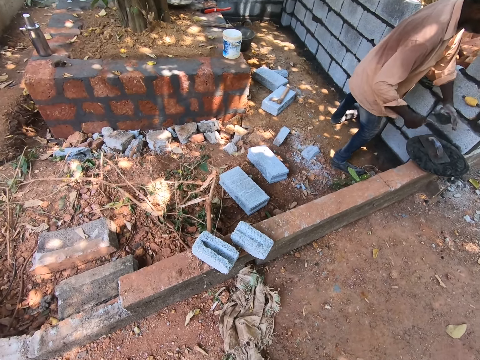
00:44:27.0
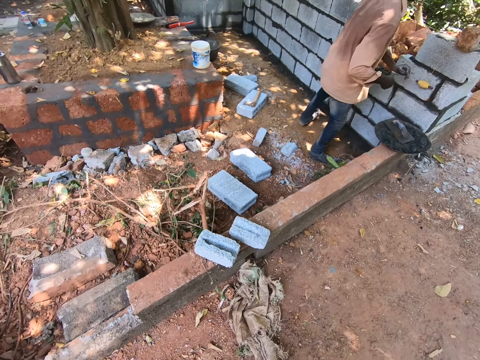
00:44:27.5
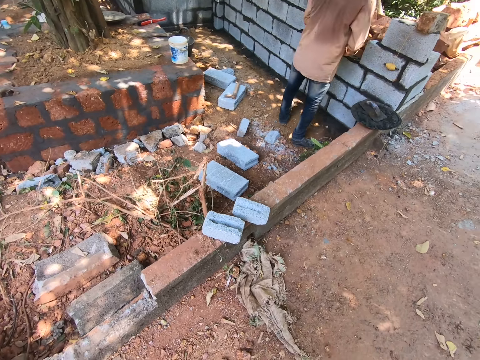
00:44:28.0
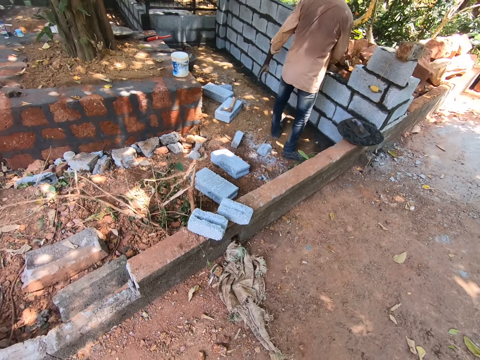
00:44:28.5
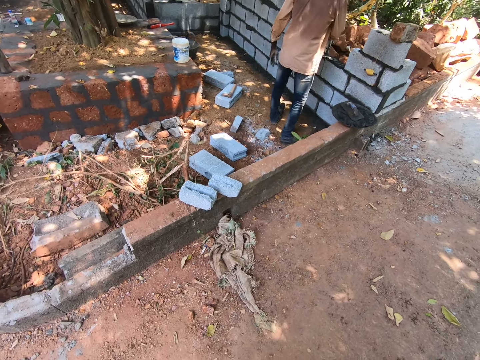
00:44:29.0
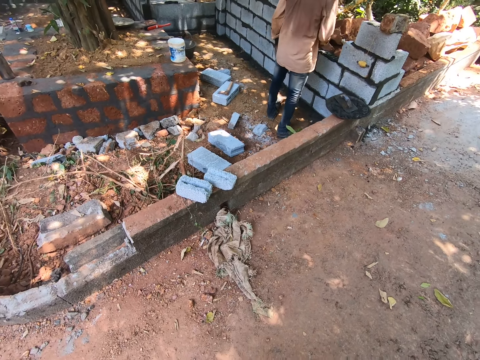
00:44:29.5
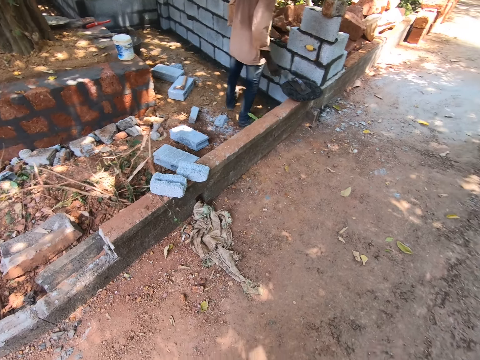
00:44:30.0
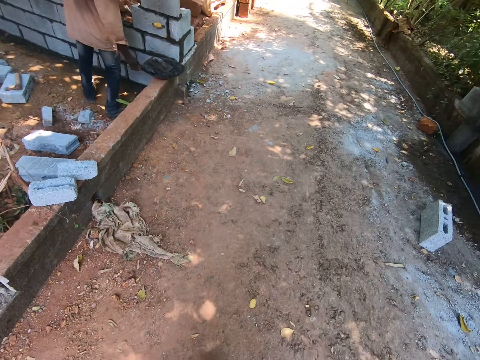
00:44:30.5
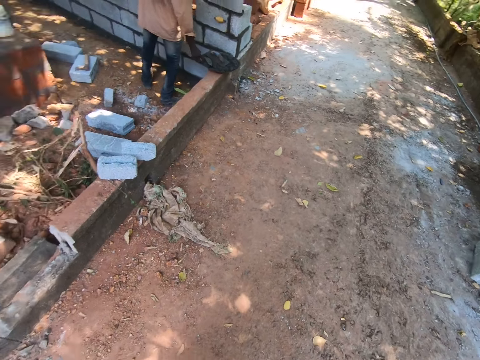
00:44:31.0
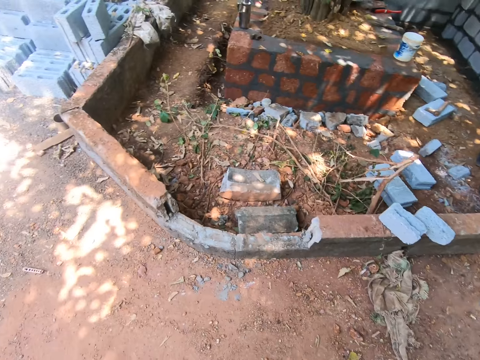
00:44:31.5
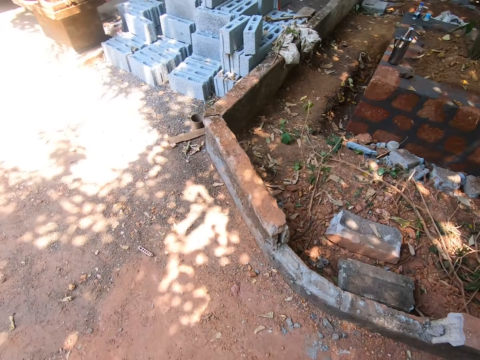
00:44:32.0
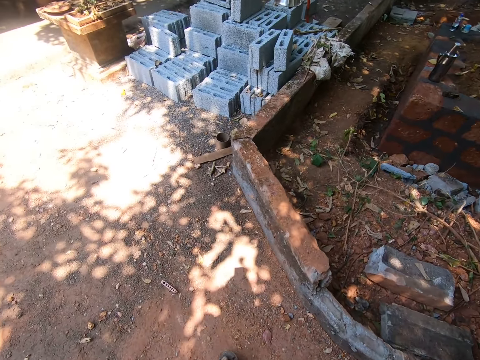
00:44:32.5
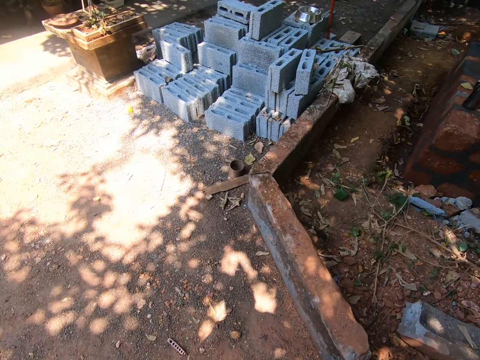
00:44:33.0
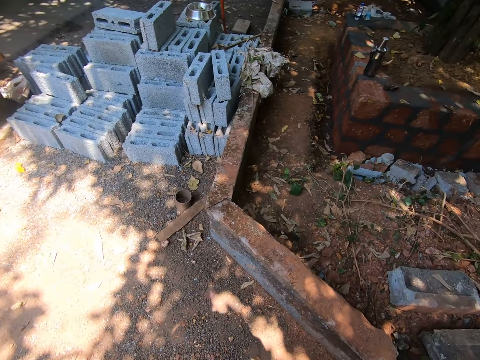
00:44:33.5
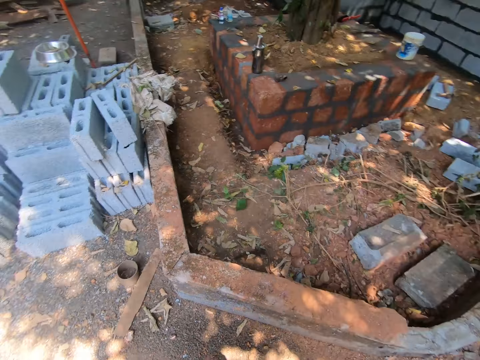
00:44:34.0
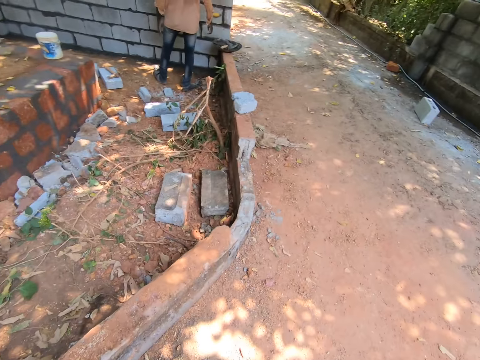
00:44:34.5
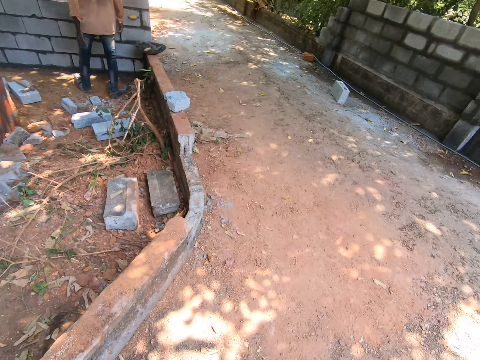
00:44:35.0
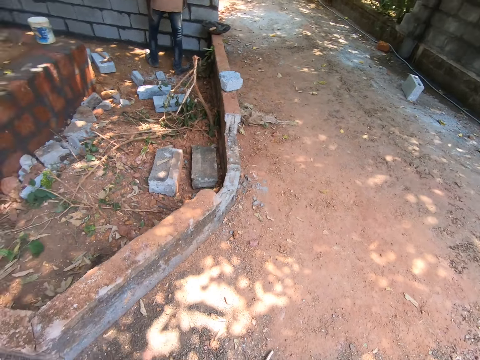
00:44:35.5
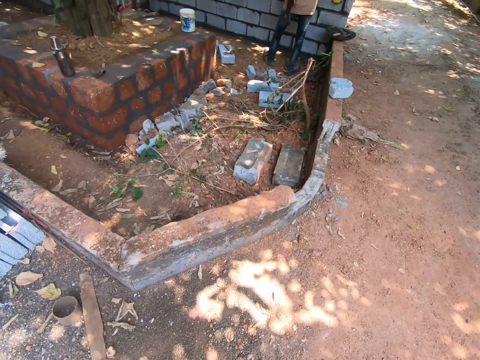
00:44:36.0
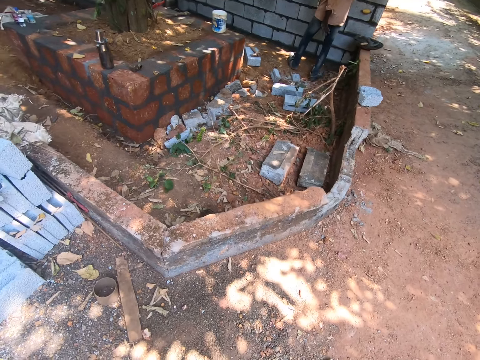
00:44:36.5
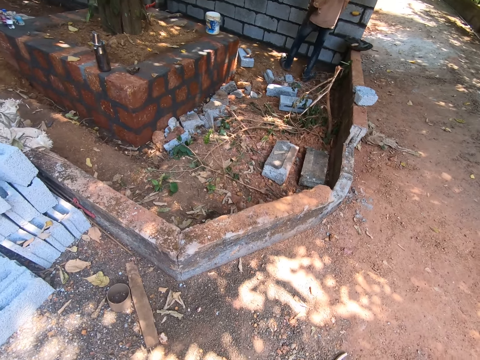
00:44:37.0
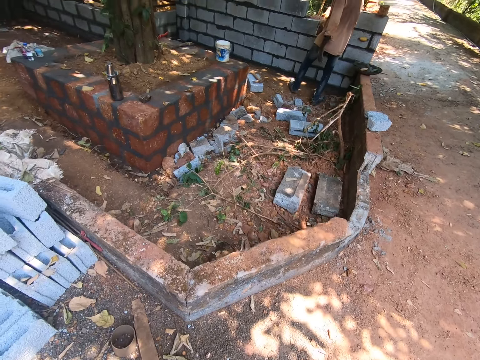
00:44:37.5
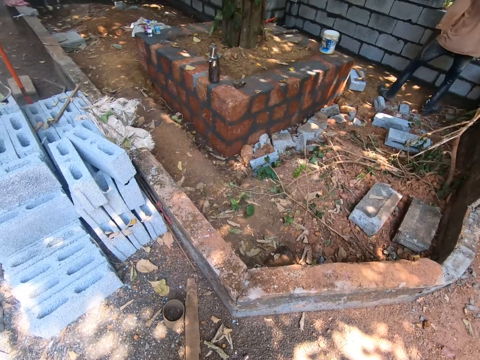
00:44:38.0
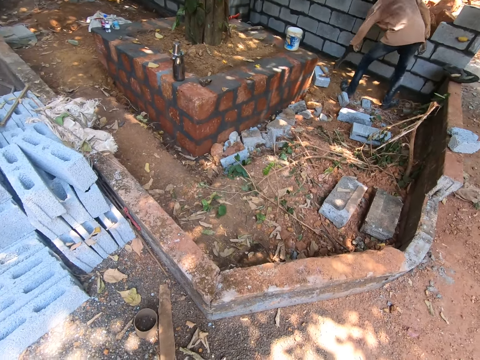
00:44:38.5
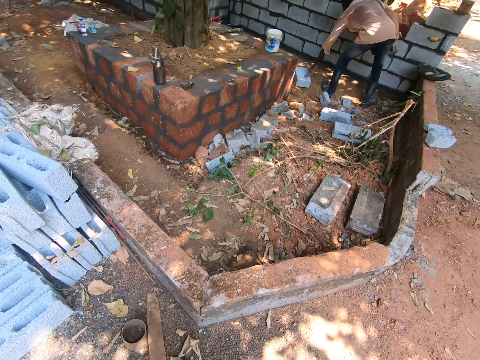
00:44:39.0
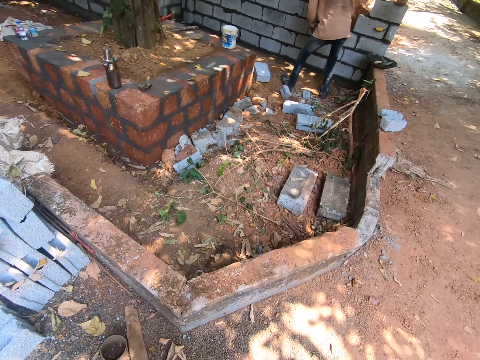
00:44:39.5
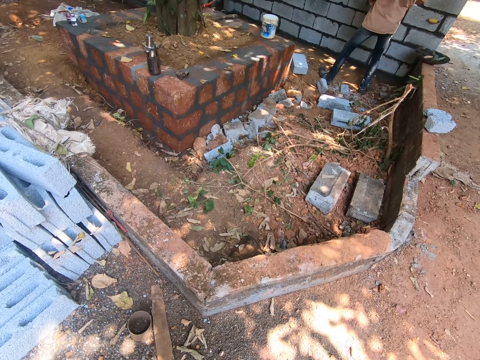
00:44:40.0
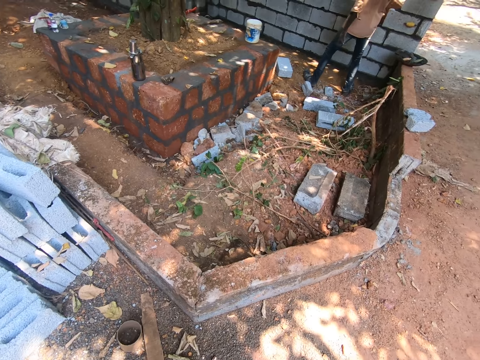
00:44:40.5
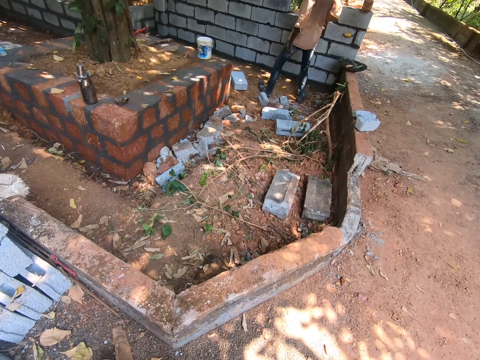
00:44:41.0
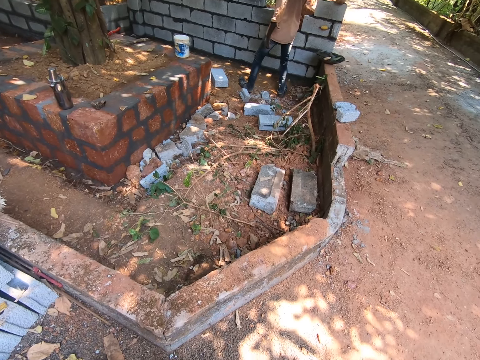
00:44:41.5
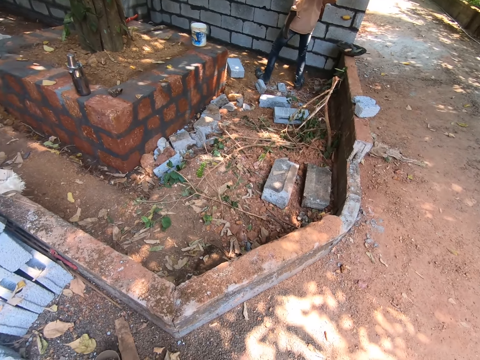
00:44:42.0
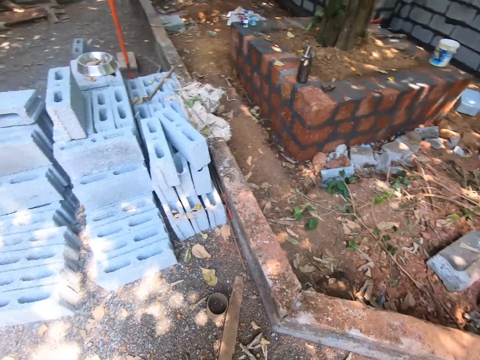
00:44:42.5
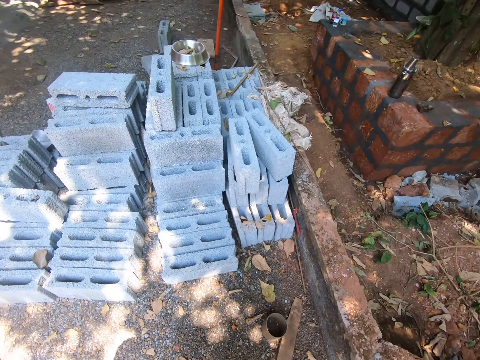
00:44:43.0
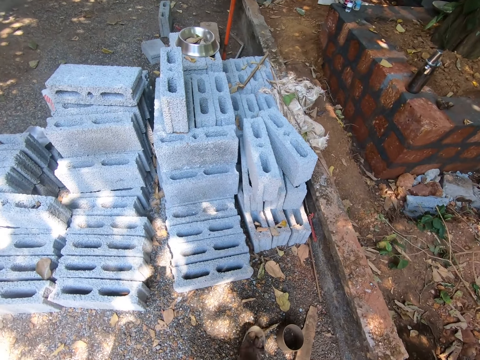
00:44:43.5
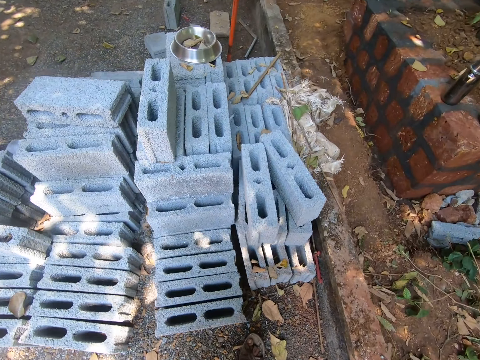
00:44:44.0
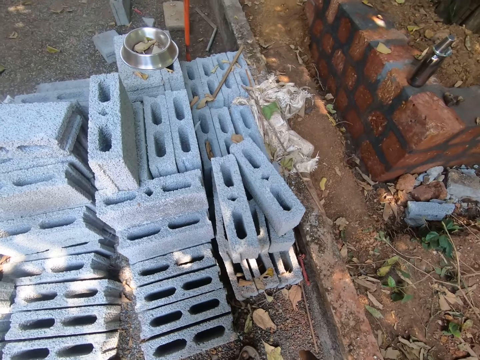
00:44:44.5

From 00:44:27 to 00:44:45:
A man touches the trowel with his left hand. He fills a part of the wall with plaster from the trowel in his right hand. He scoops some plaster from the pan on the fence with the trowel in his right hand. He picks up the axe on a cement block on the ground with his right hand.

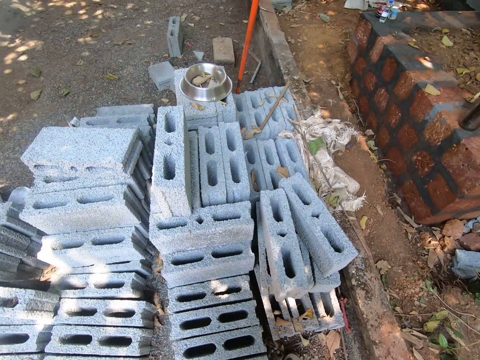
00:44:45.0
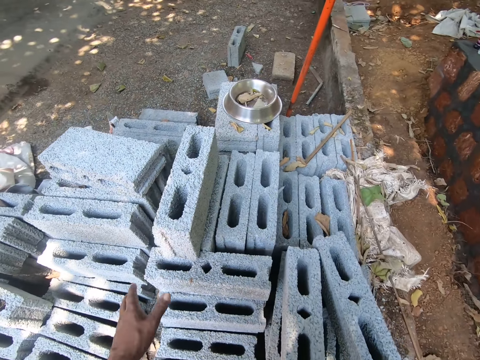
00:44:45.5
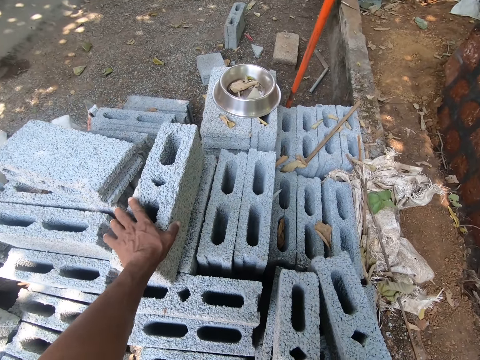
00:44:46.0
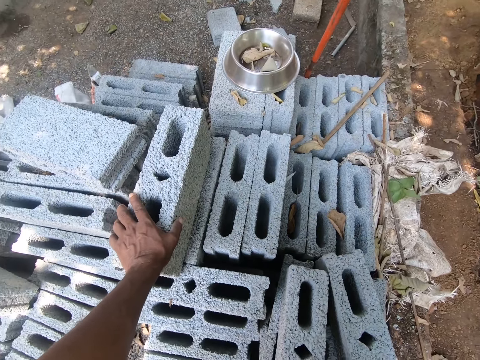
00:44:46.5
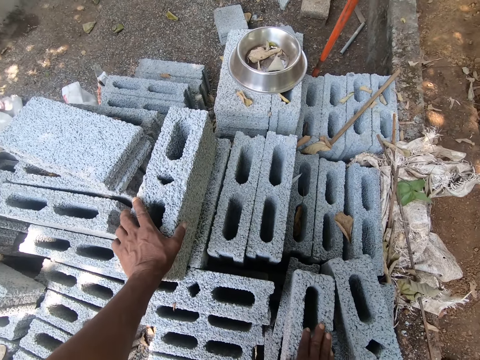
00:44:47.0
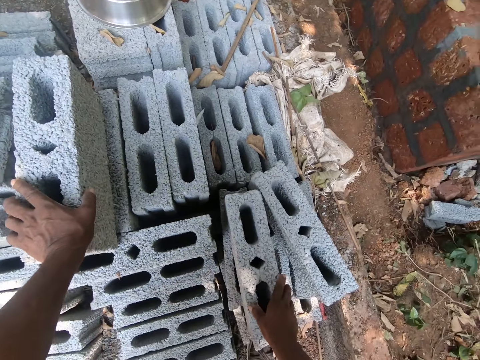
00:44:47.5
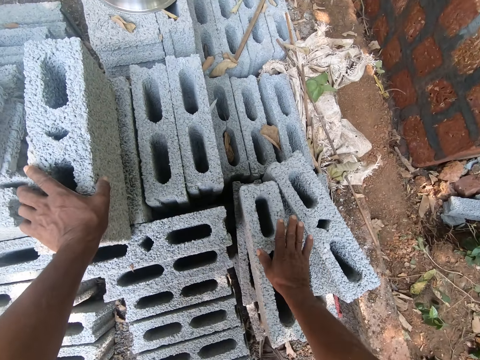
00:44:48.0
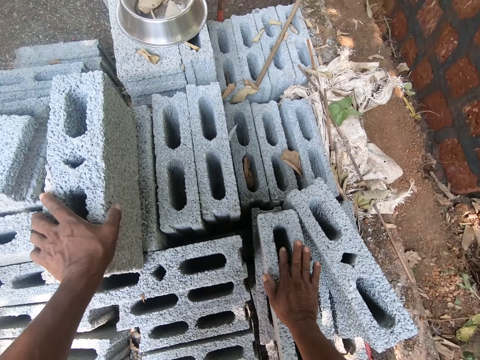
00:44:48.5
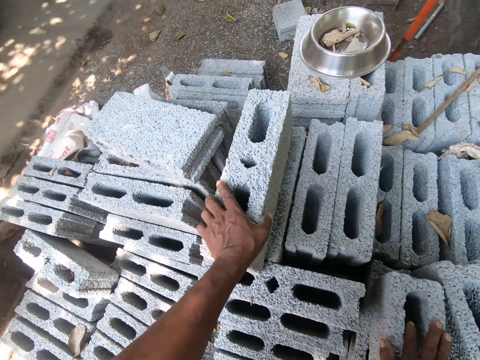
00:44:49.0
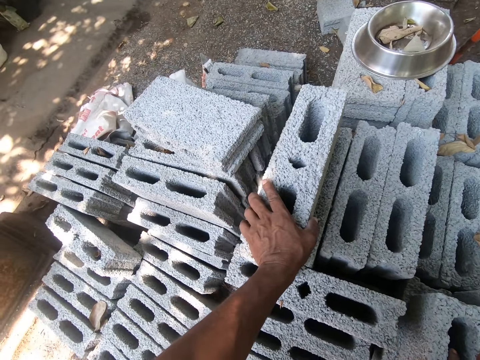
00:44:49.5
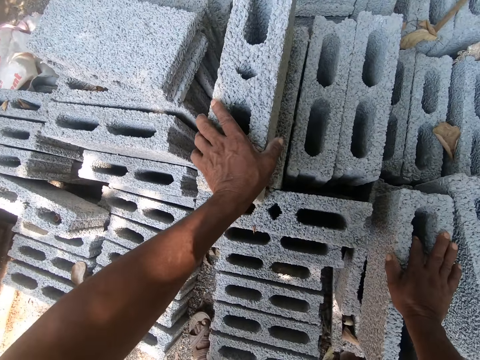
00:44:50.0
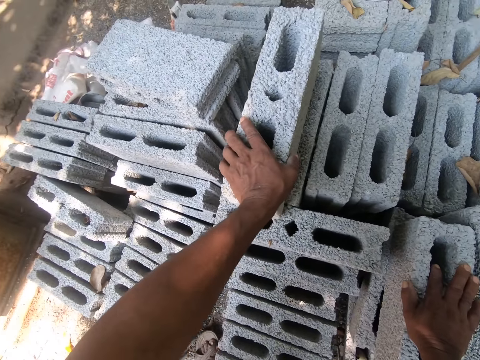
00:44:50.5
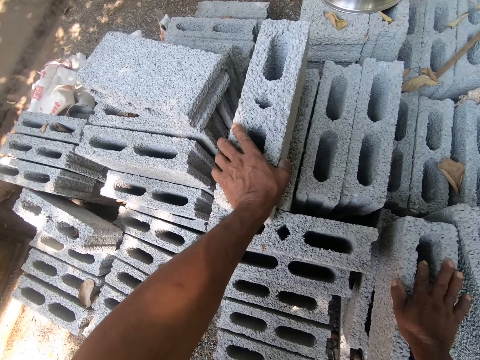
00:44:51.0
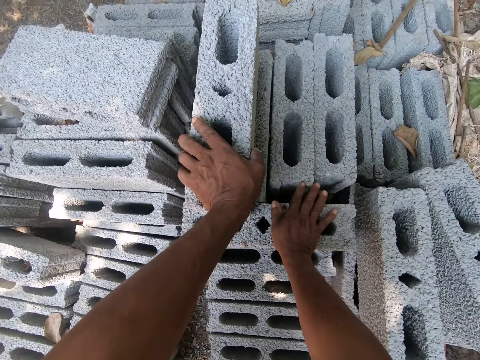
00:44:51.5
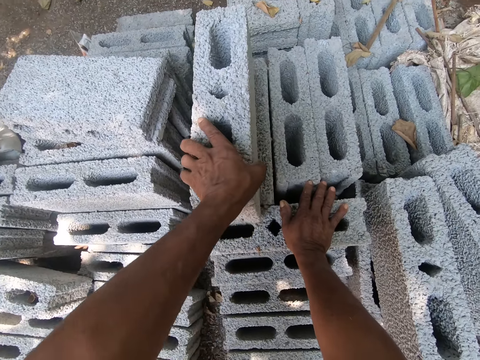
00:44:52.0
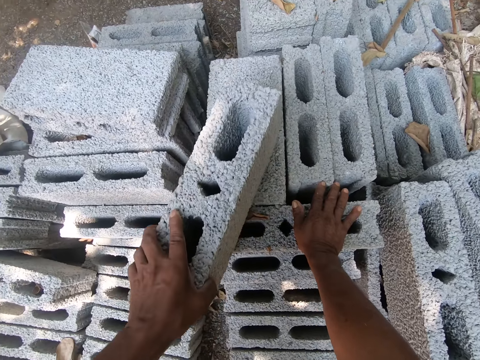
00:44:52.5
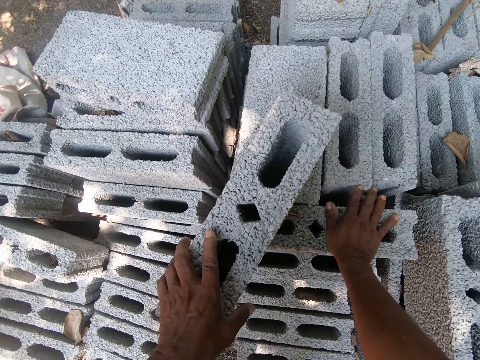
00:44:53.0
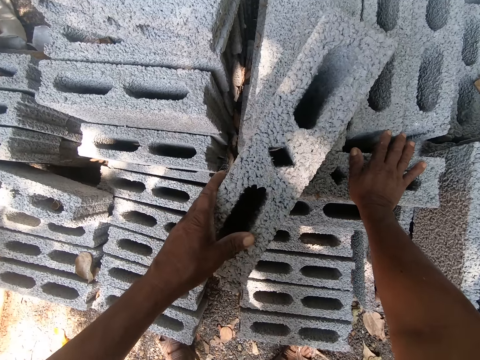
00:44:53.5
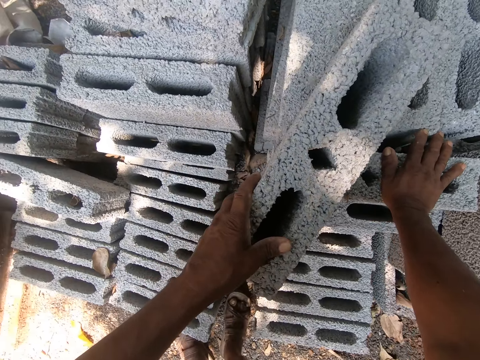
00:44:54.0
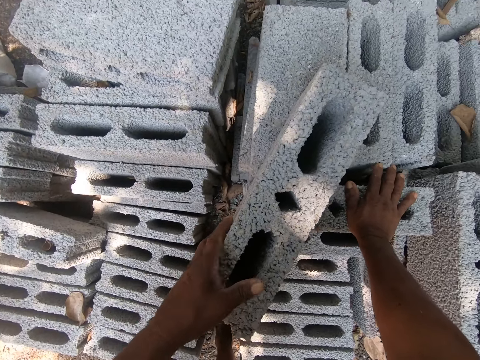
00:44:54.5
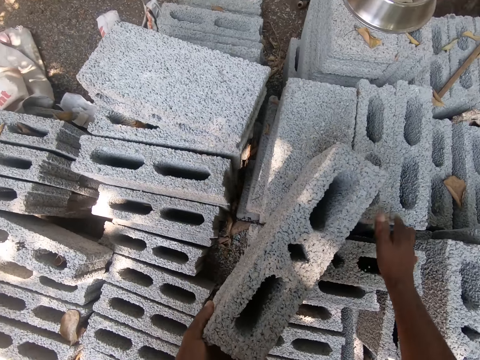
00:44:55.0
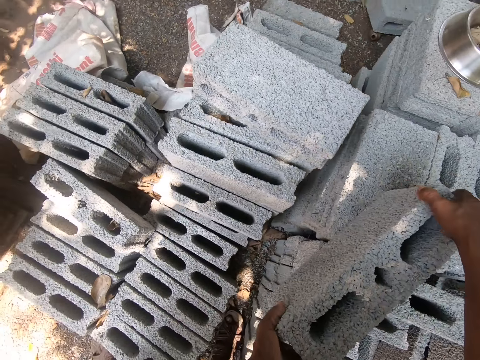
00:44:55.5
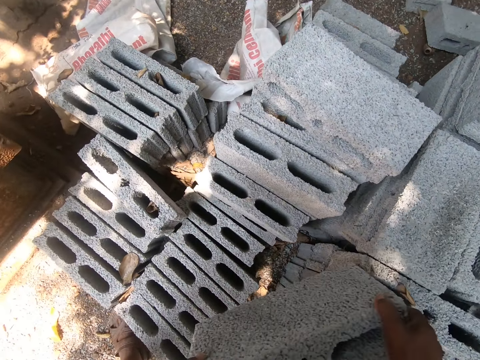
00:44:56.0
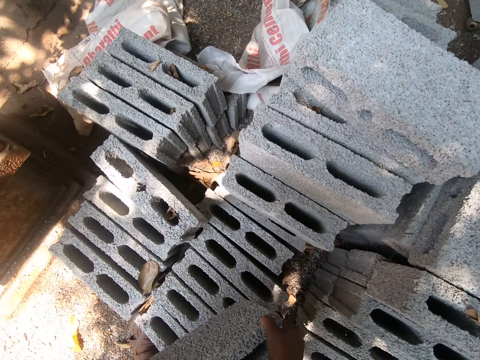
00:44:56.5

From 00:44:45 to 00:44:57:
The camera wearer touches the block. He moves a cement block on a pile of cement blocks with his left hand. He pulls the block. He lifts the cement block on the pile of cement blocks with his hands.
